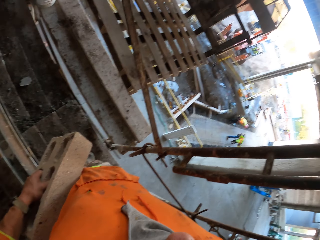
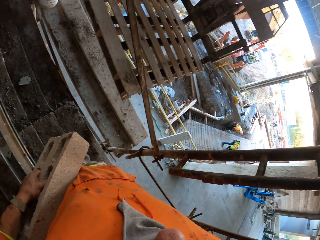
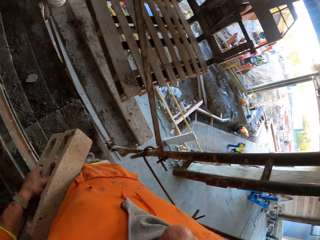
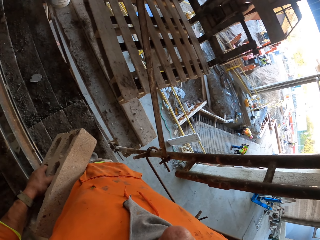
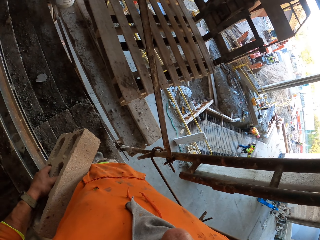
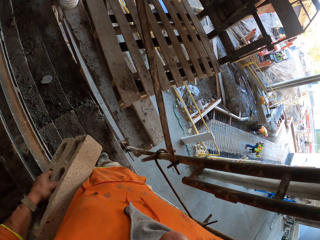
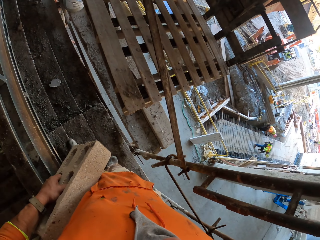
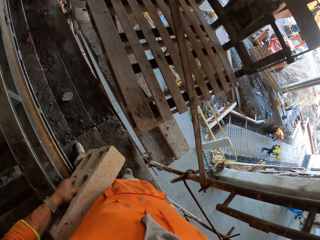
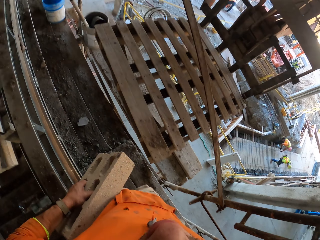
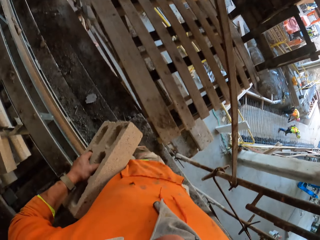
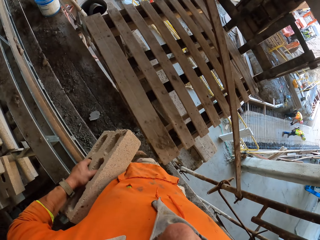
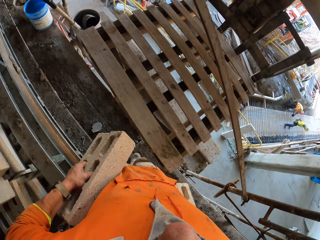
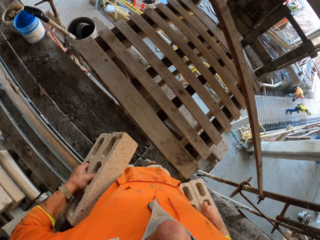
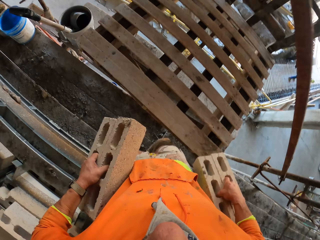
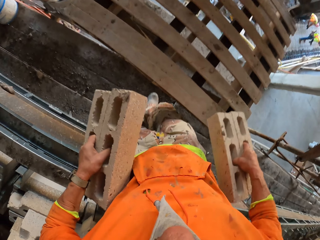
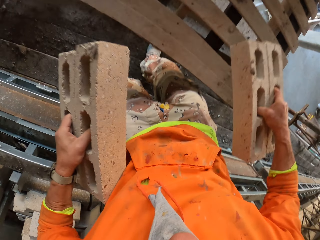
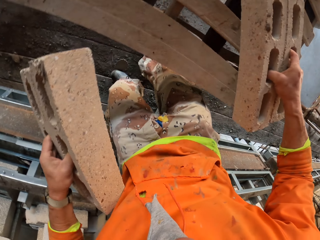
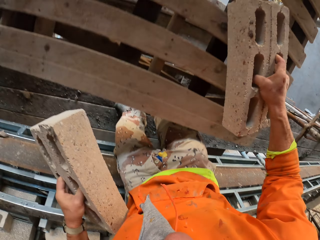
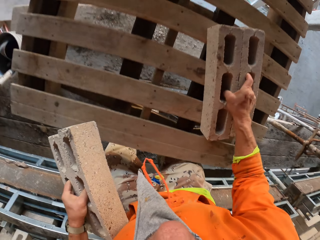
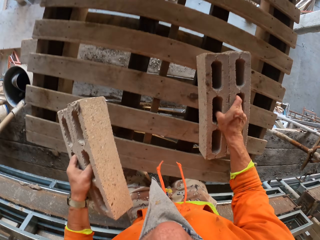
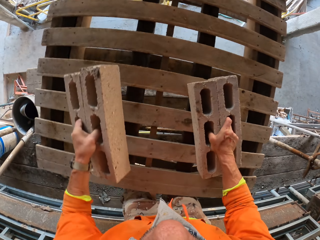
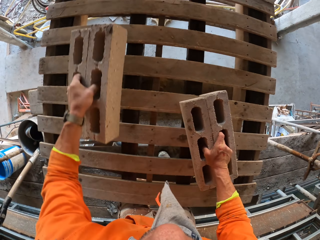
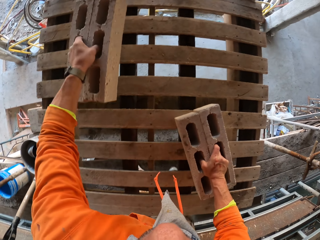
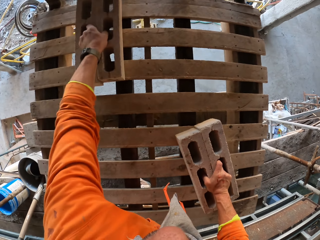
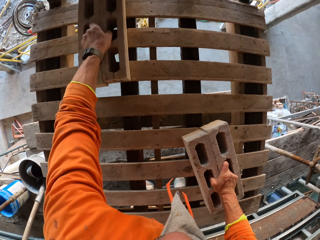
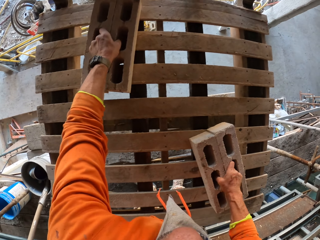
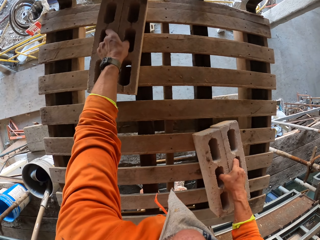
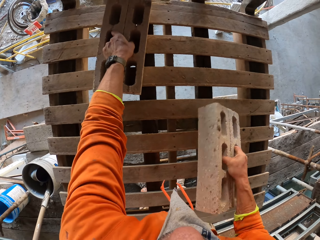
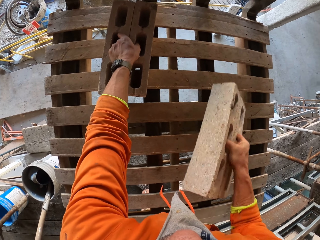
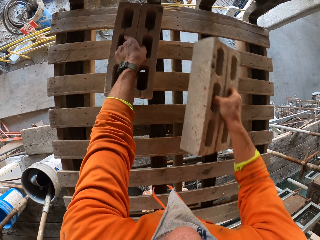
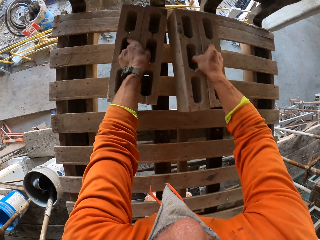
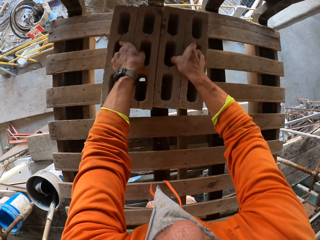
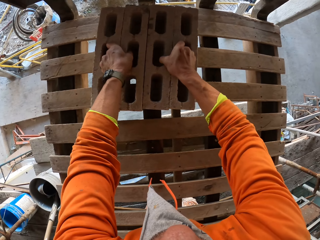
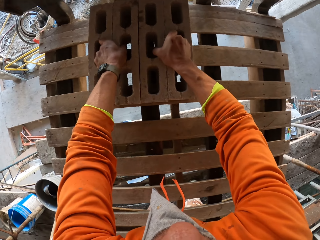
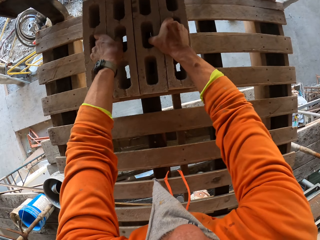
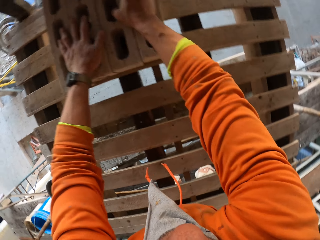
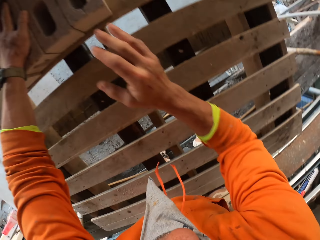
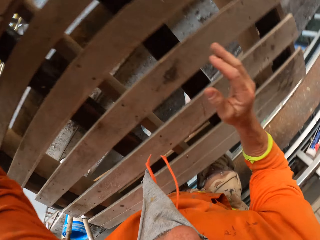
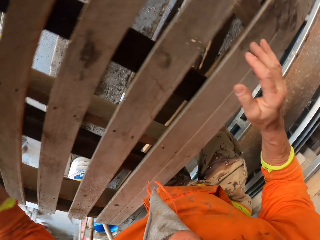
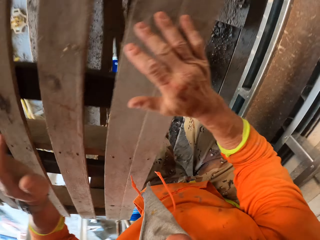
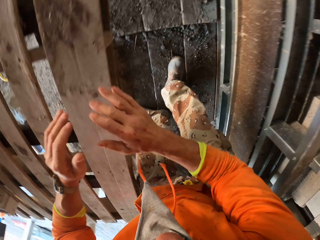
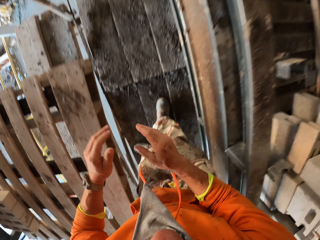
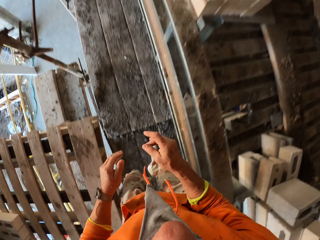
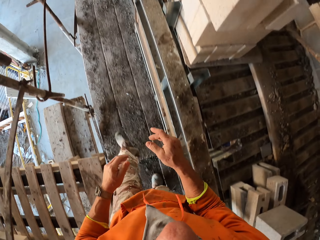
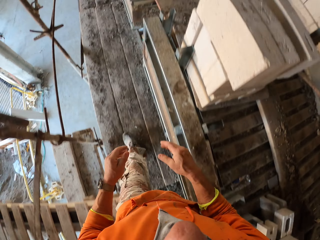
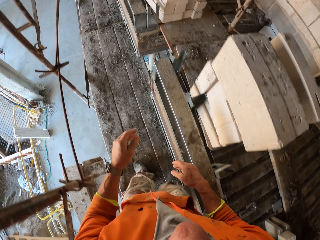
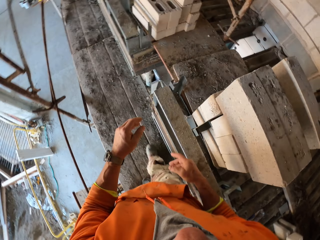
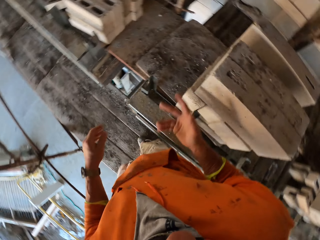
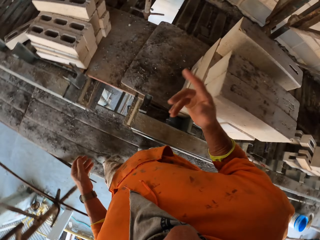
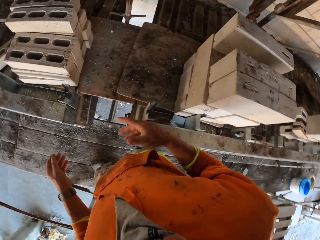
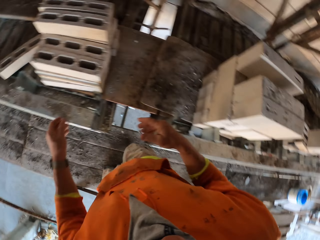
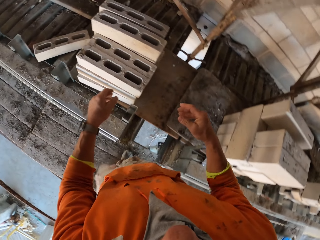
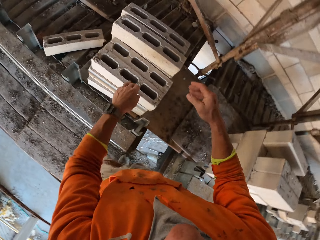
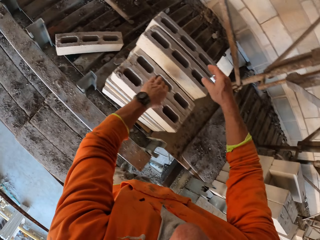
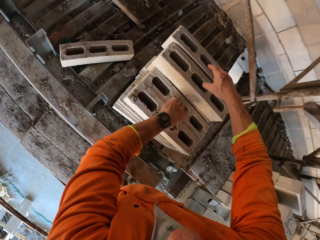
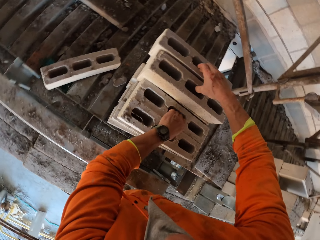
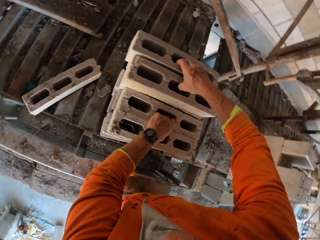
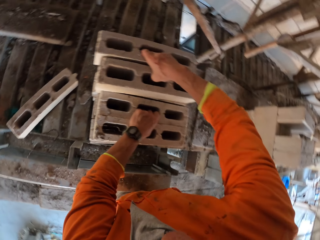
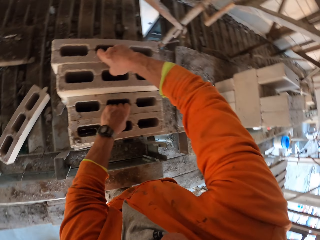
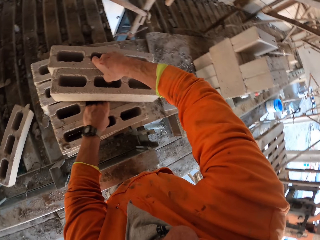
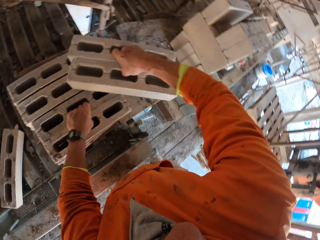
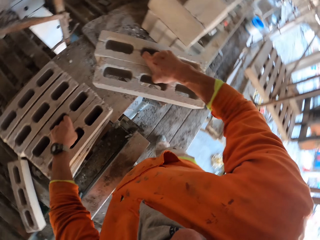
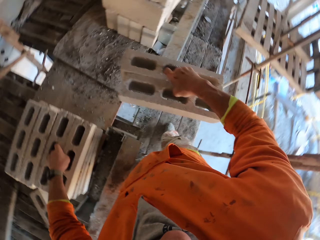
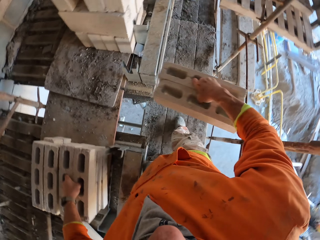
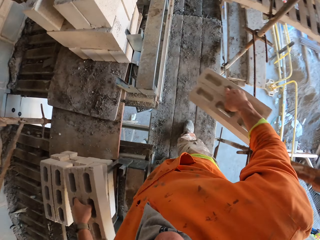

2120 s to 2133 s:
The camera wearer puts blocks on the wooden board. They put the blocks on the wooden board again. They reposition the blocks, move the blocks and touch the wooden board. They turn around. They walk around. They move a hand. They pick the blocks. They pick the blocks again.

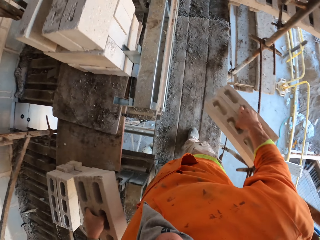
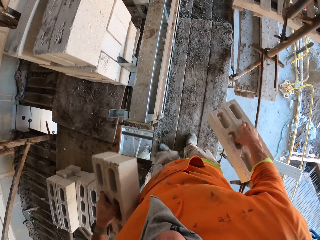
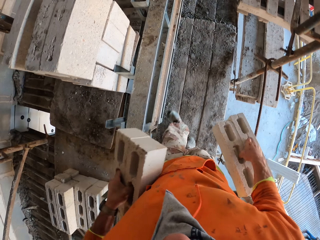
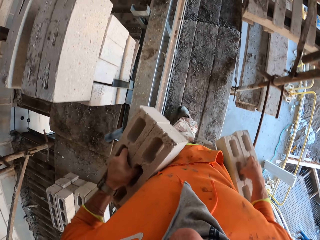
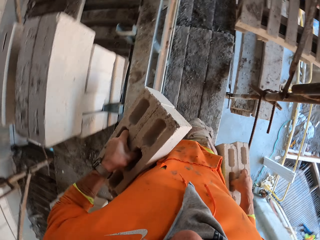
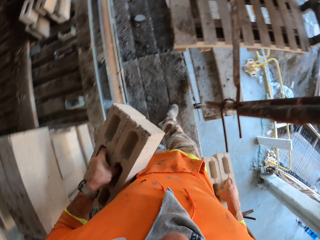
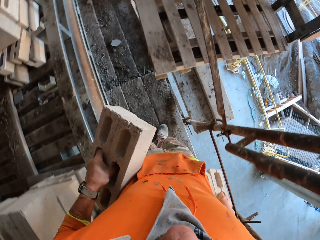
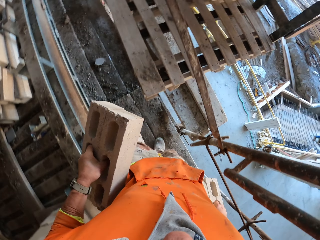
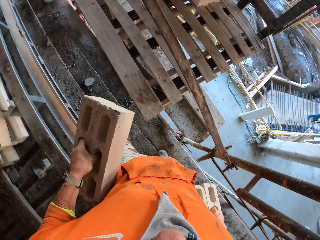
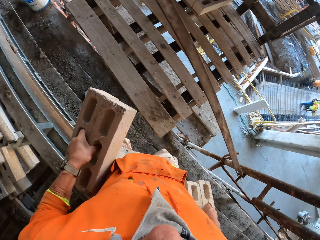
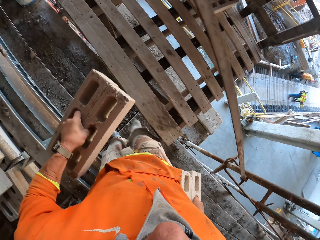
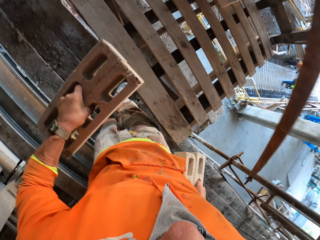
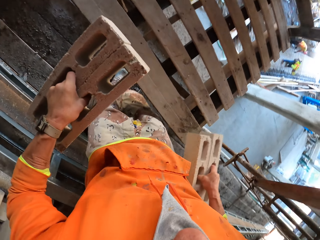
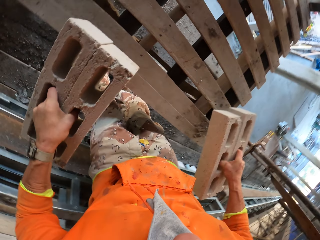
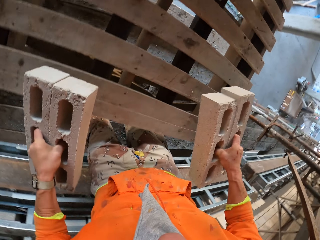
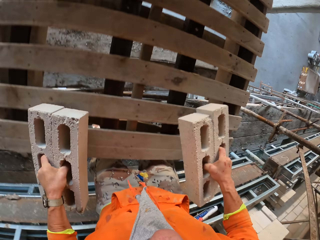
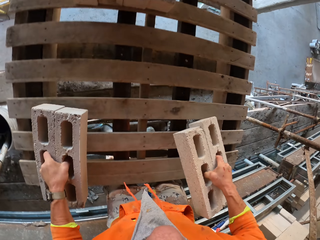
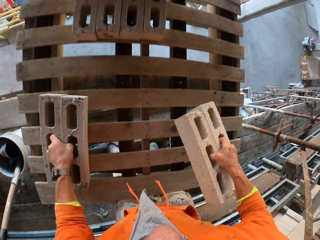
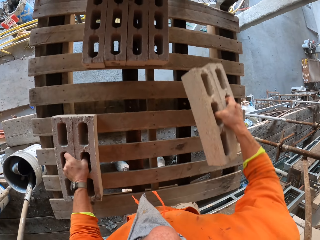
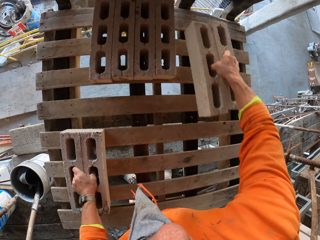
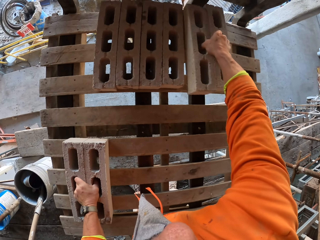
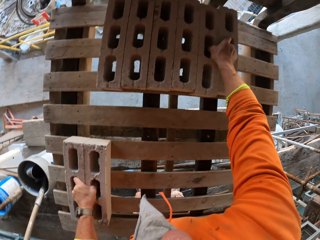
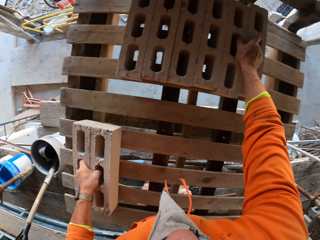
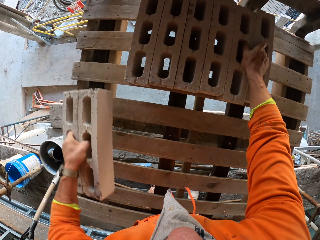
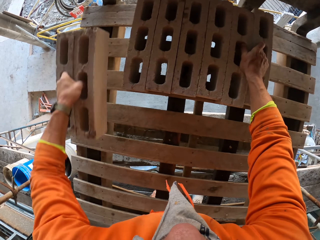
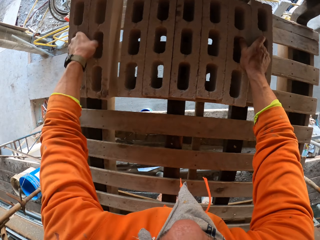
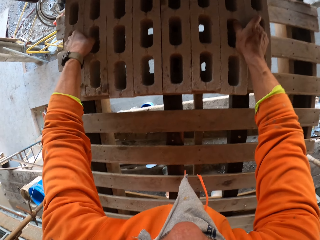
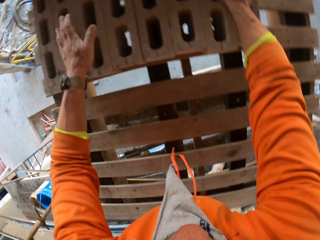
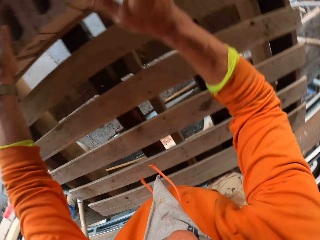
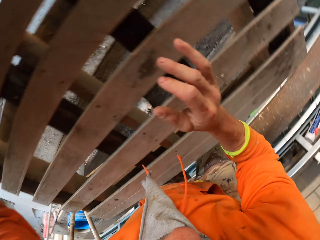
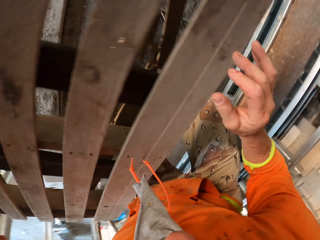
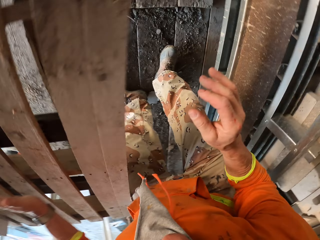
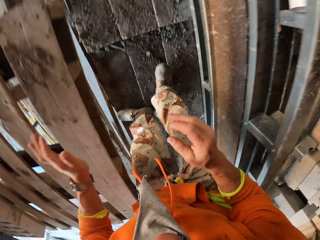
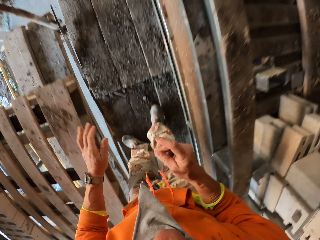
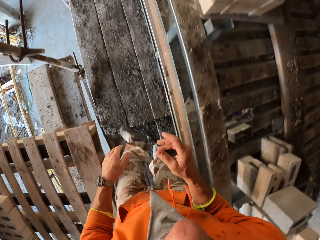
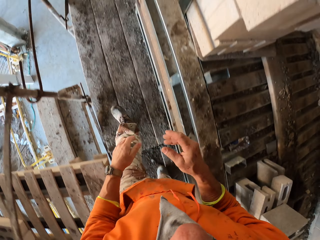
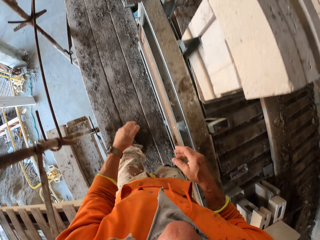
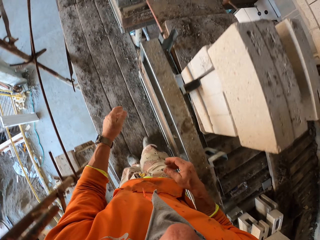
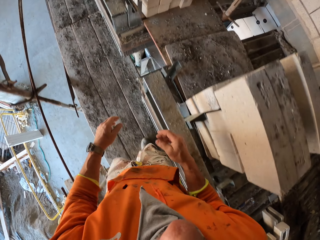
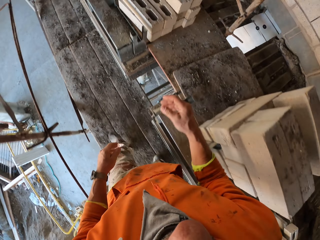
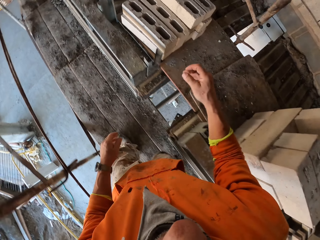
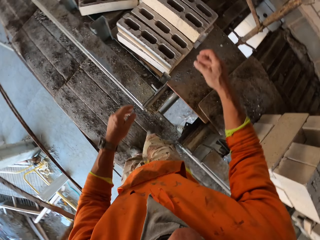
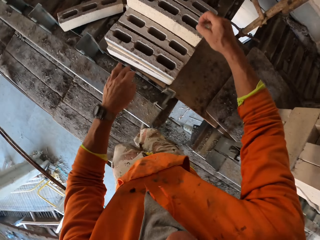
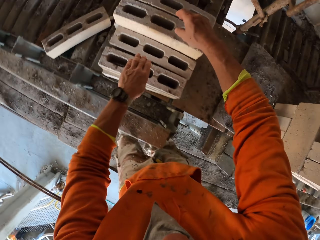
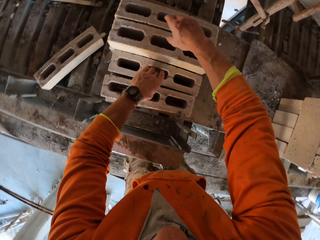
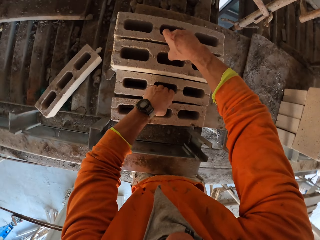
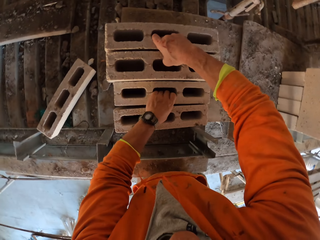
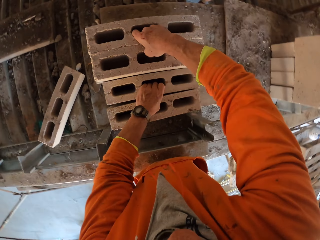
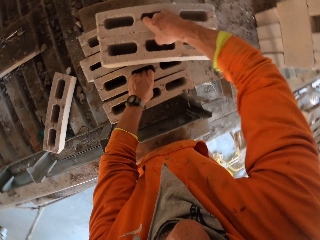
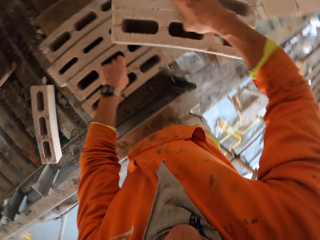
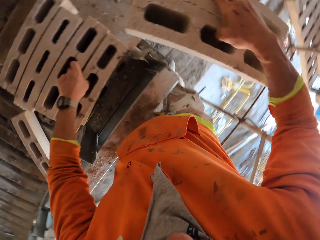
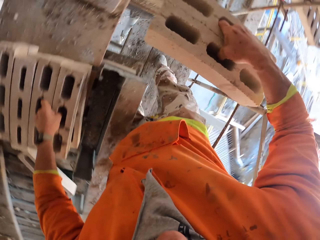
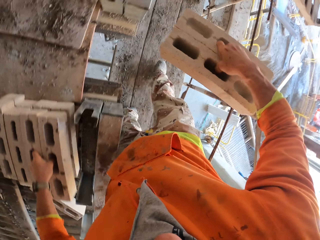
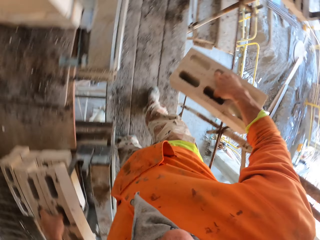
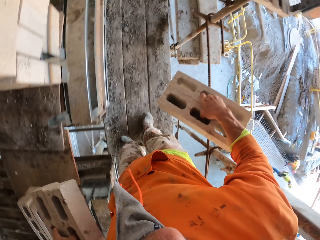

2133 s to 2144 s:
The camera wearer carries the bricks. They walk around. They move the blocks to the wooden board. They put the blocks on the wooden board. They put the blocks on the wooden board again. They lift the blocks and drop the blocks. They turn around. They walk around. They pick the blocks.
